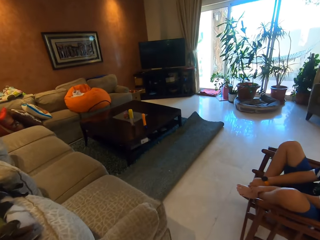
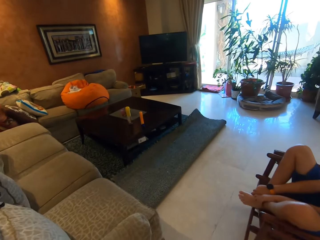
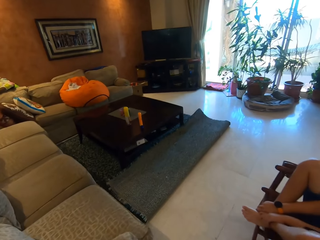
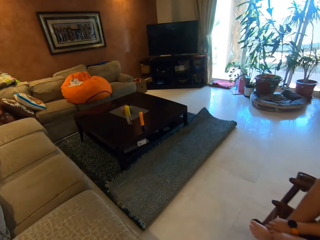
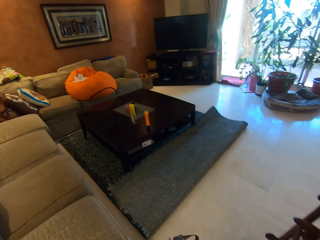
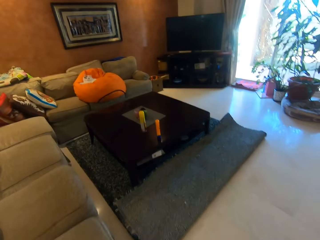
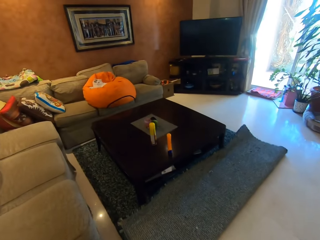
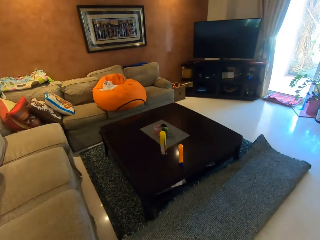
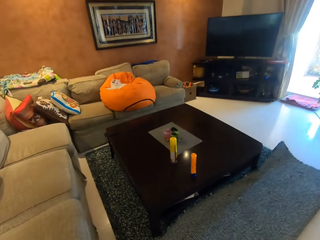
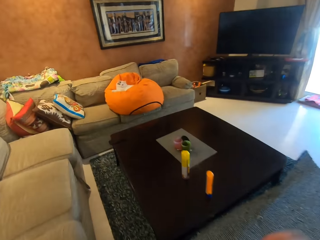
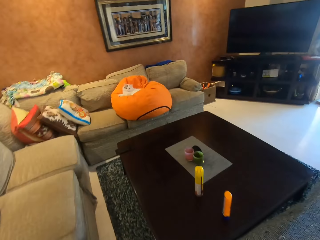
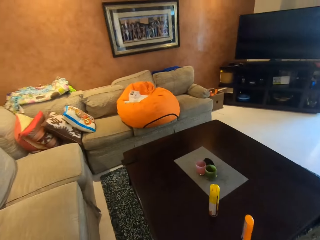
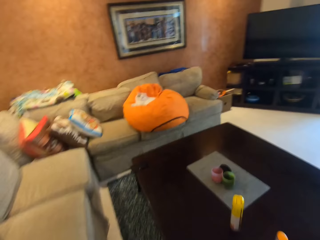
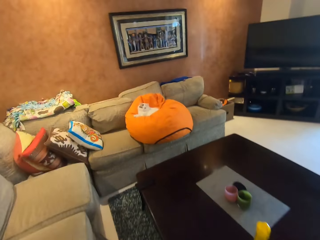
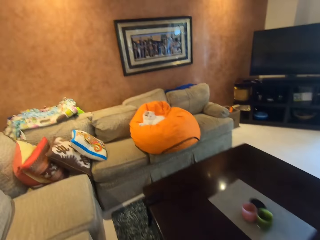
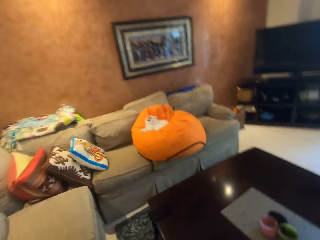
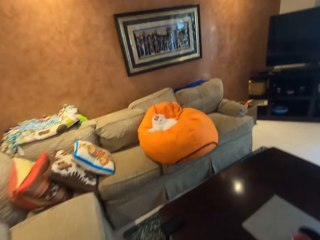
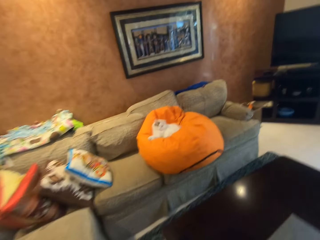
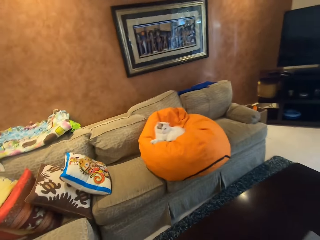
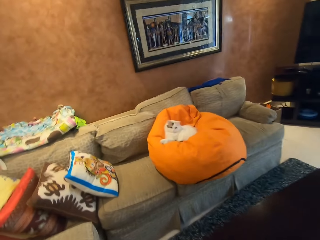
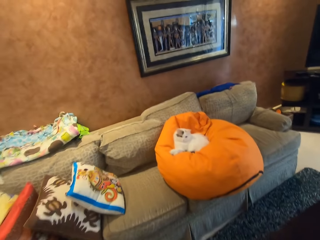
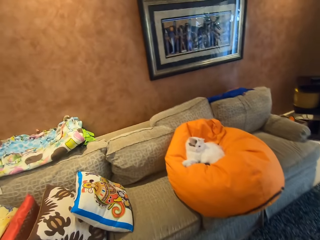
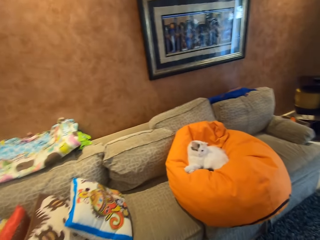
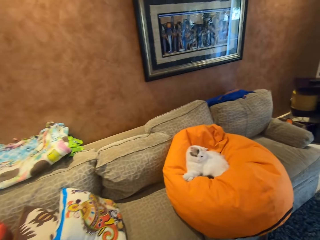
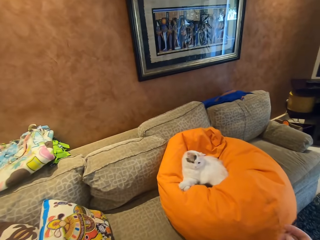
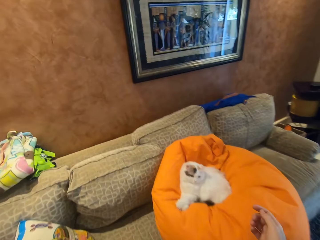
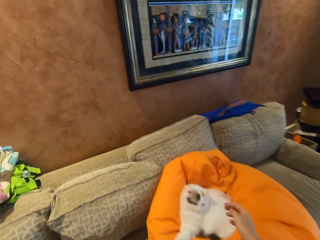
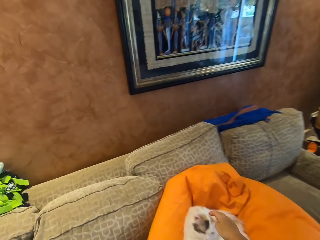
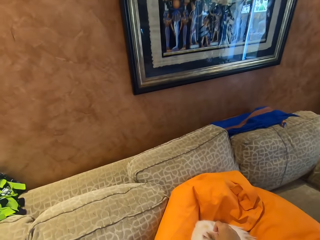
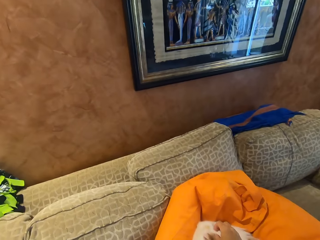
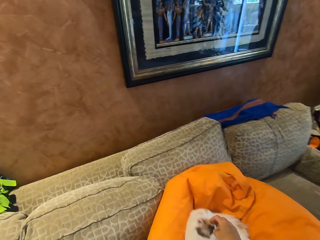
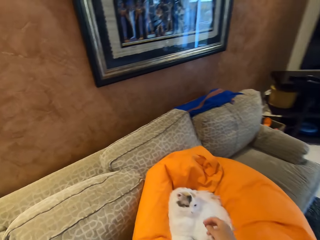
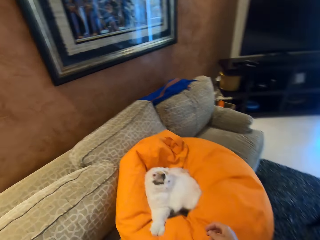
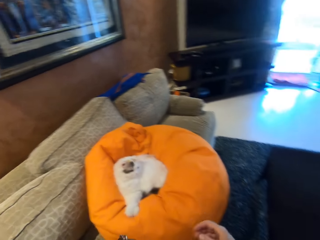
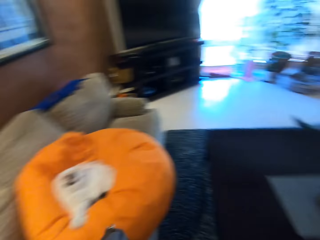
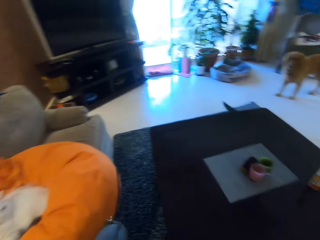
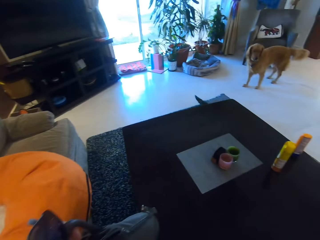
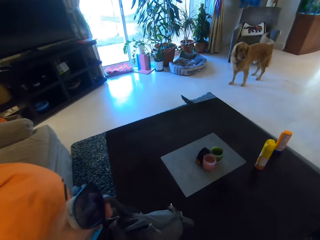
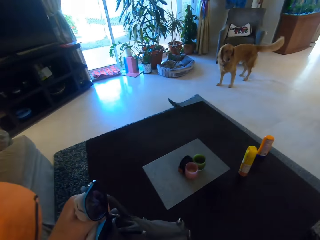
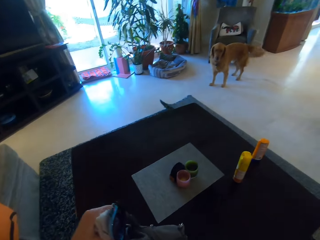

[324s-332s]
The camera wearer touches the cat.

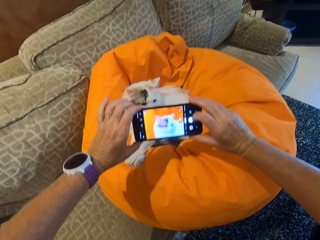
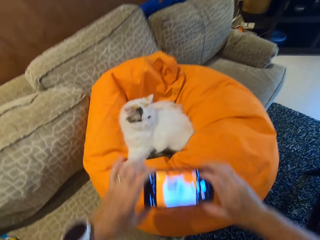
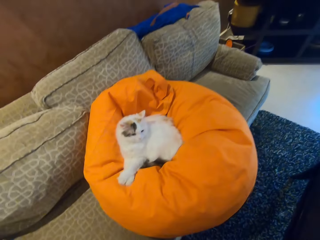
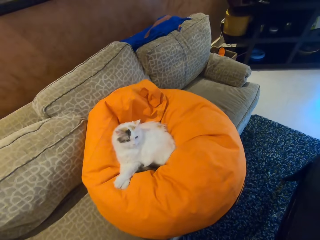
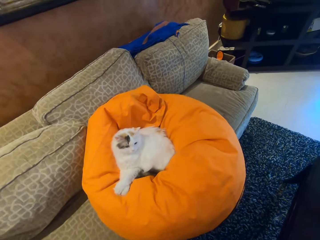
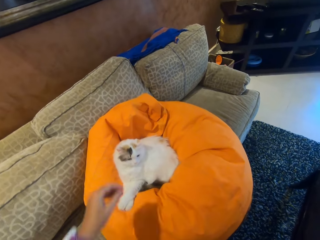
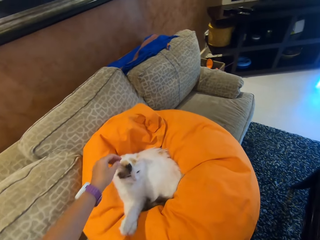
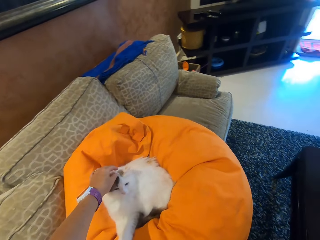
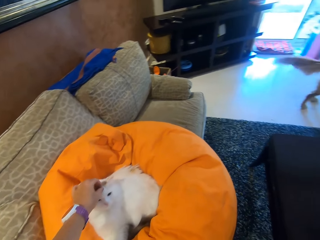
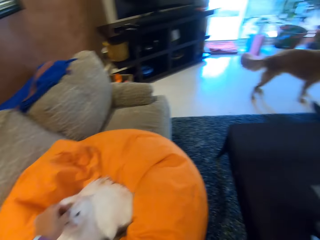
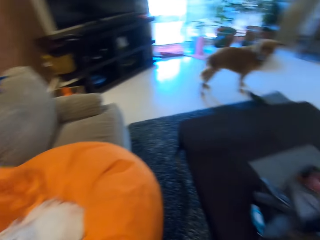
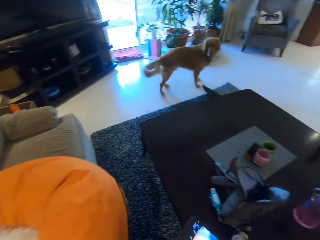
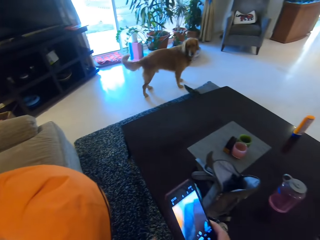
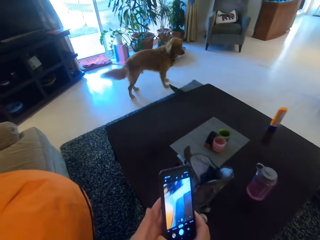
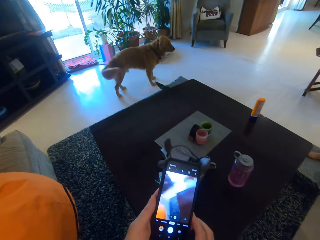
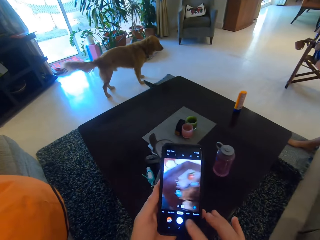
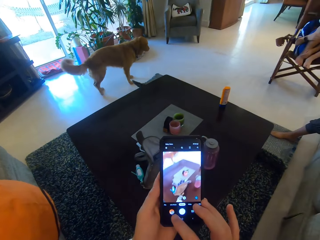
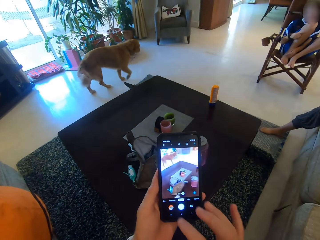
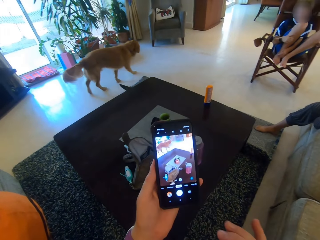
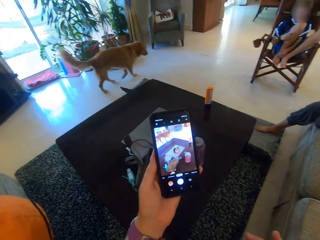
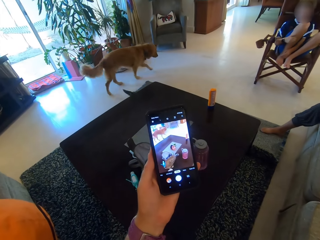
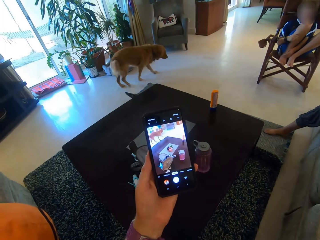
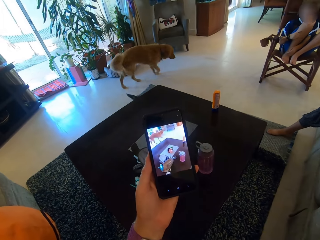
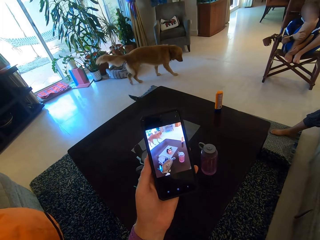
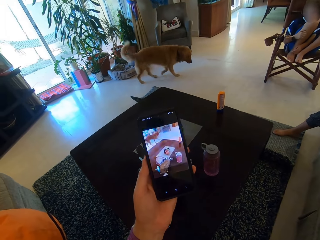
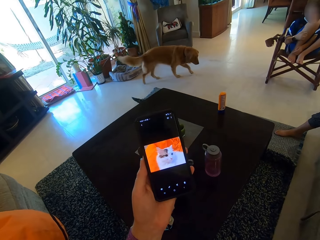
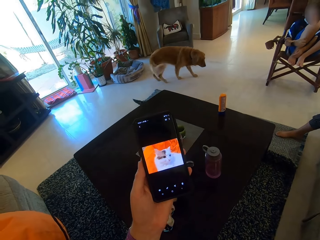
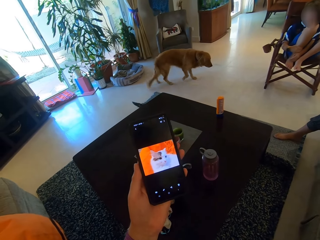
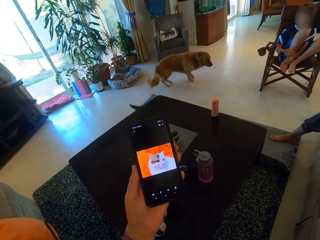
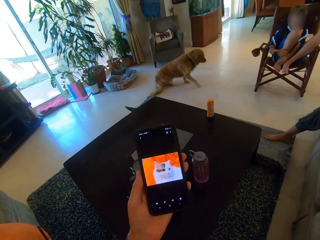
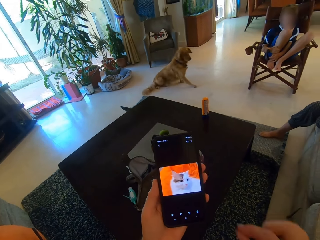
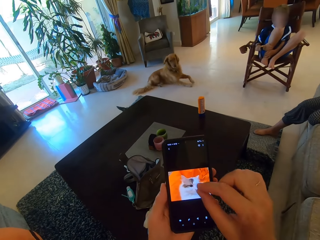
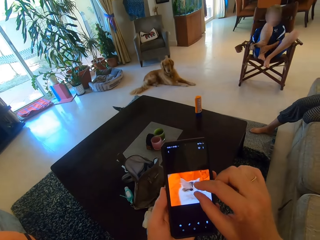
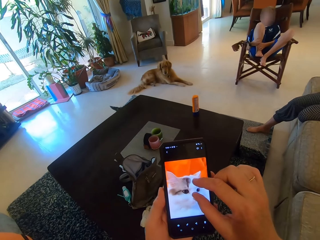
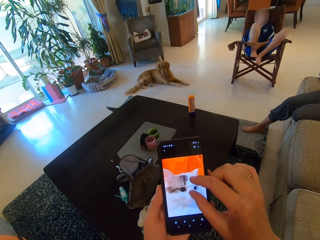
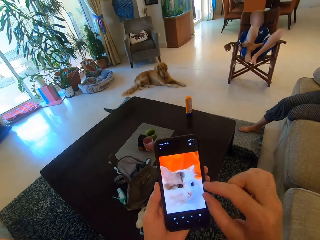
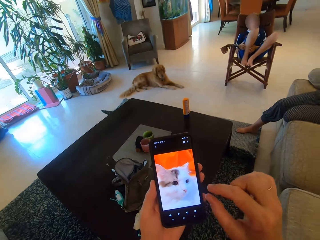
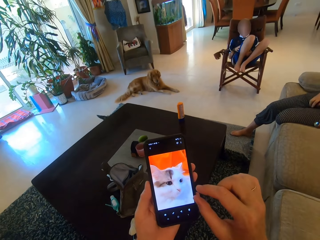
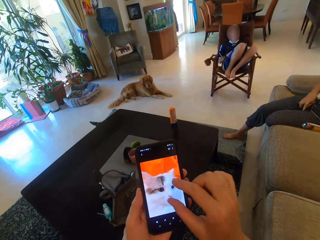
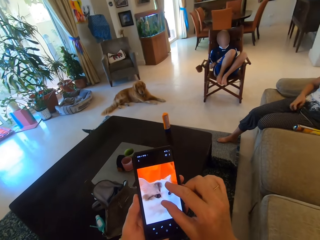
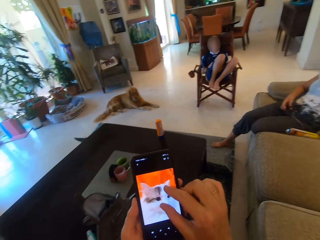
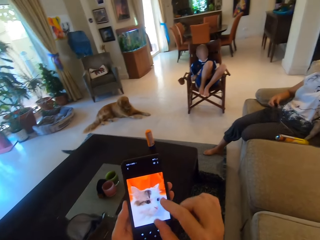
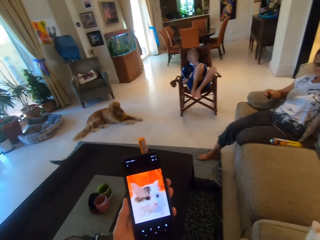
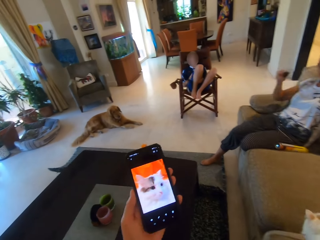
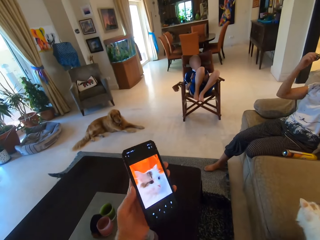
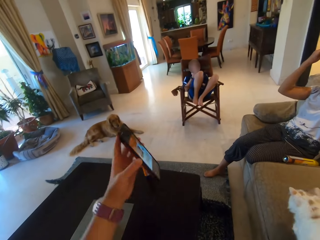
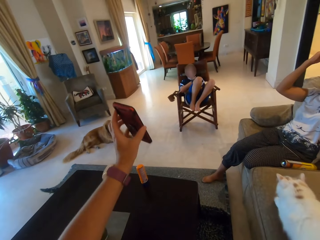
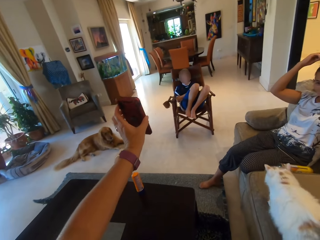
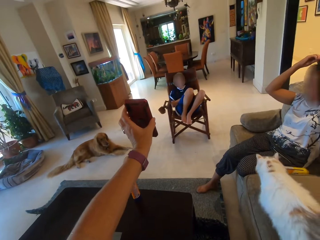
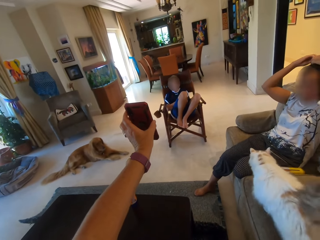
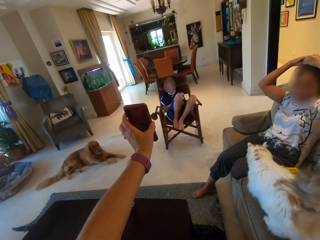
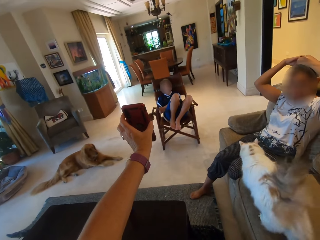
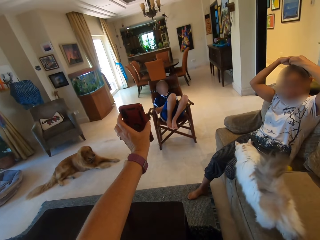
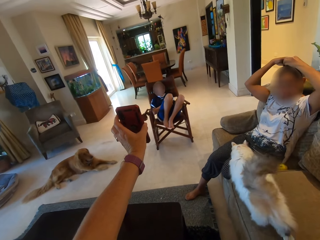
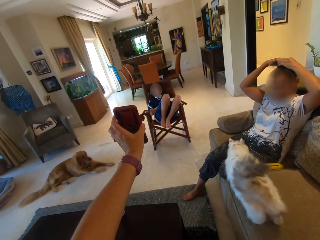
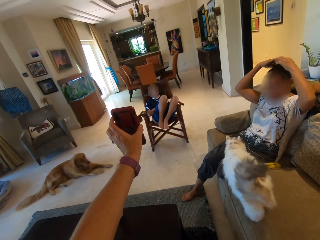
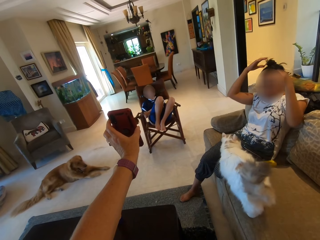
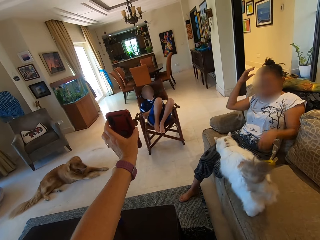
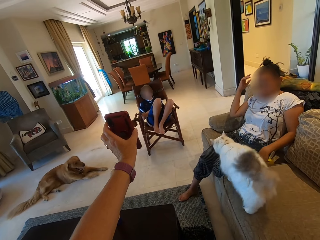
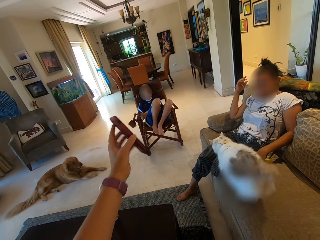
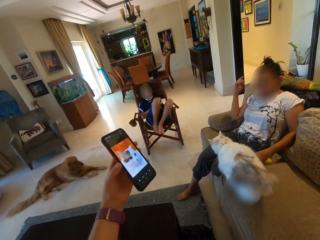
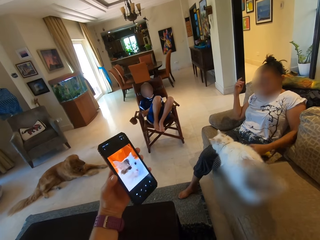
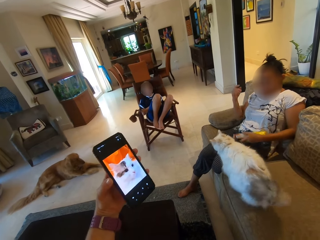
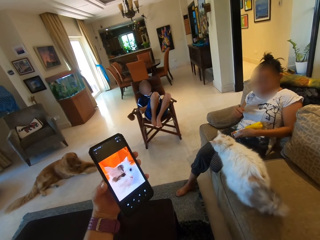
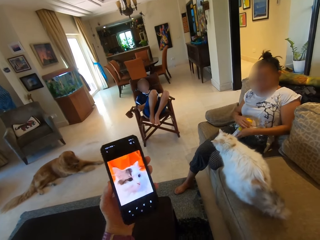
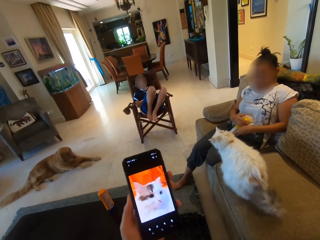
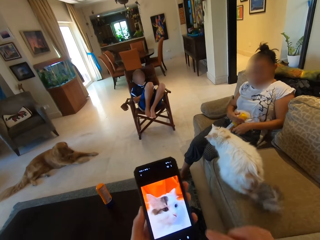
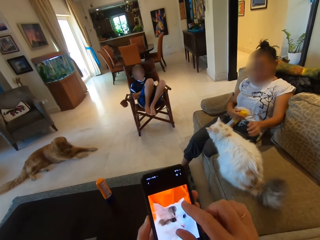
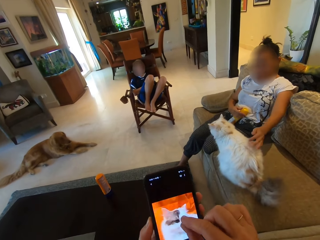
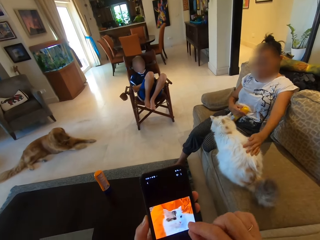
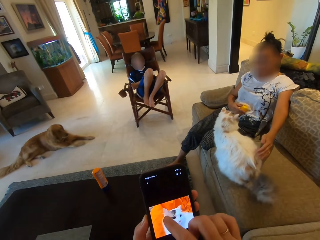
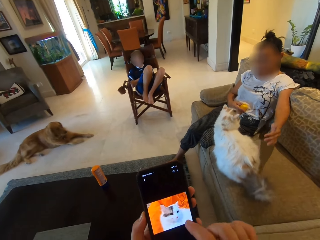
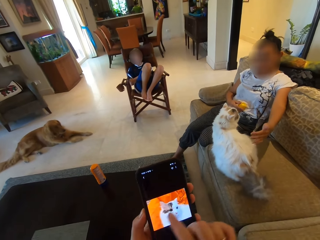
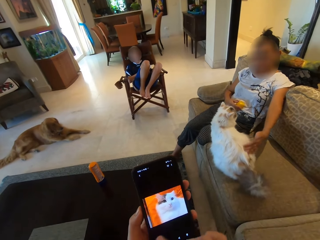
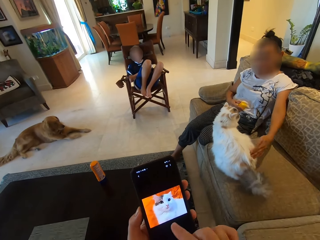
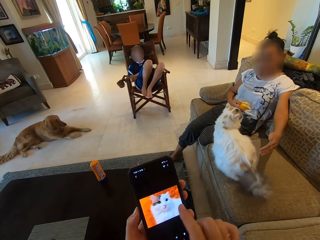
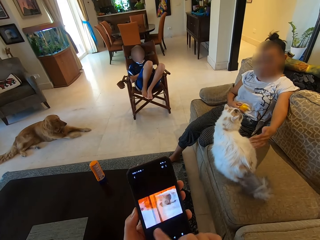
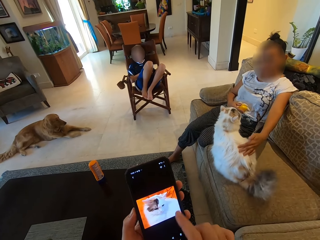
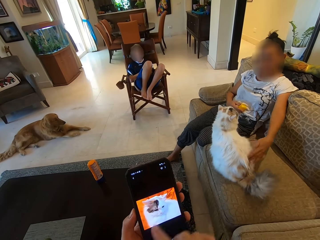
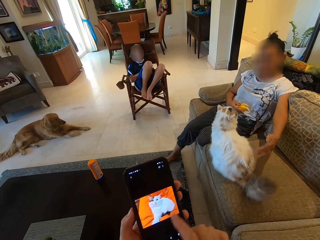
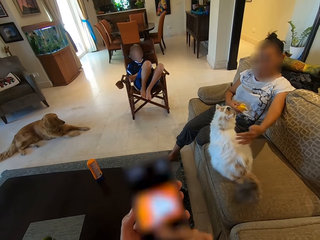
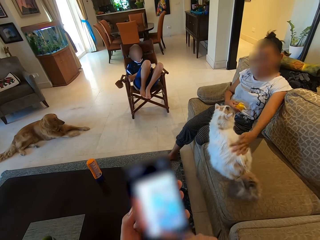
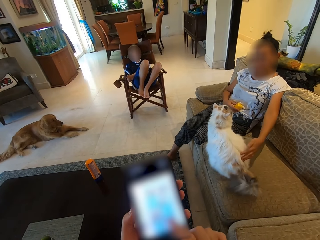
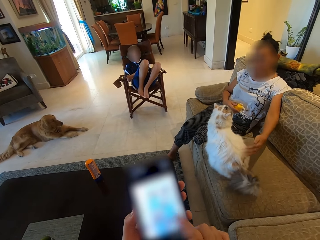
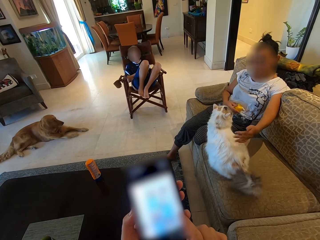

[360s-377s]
The camera wearer touches the cat. They operate the phone. They view the photos. They show a man the photo. They operate the phone.
